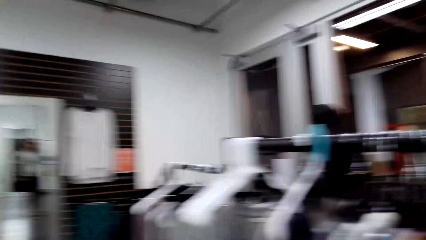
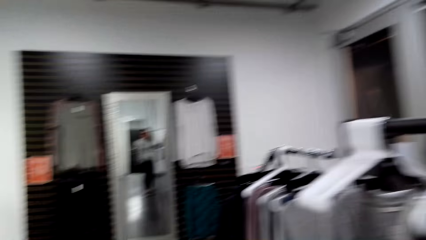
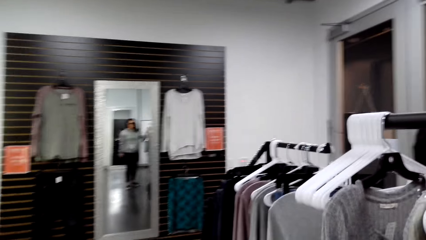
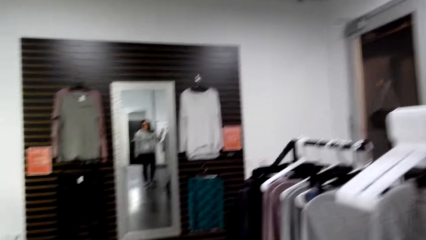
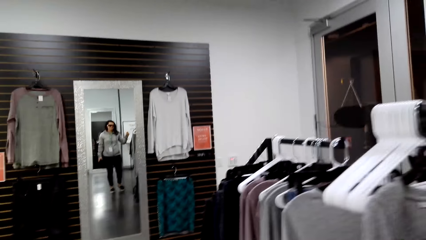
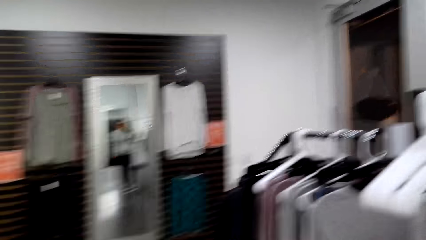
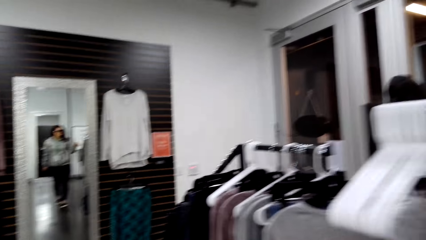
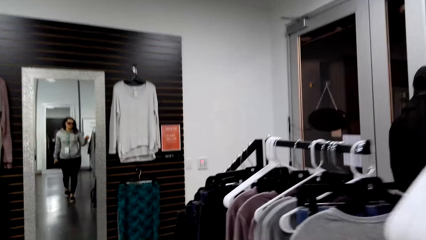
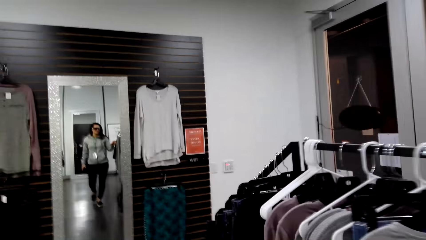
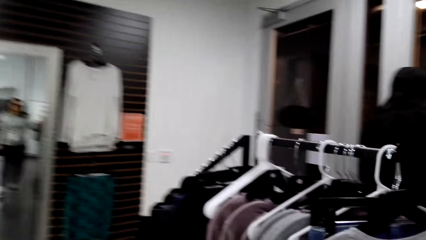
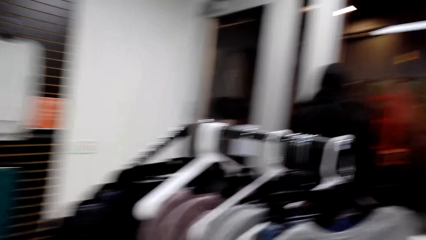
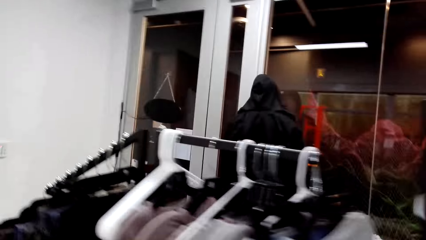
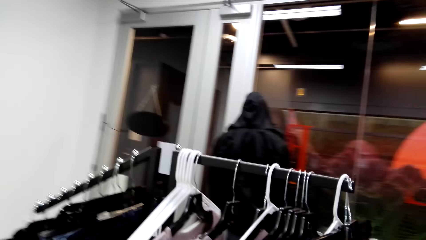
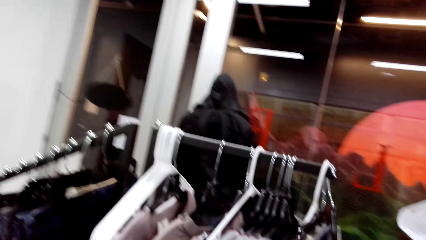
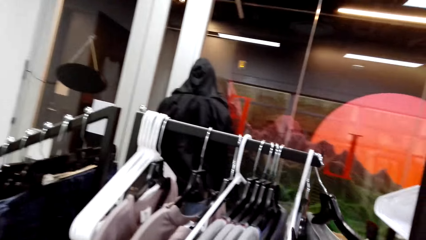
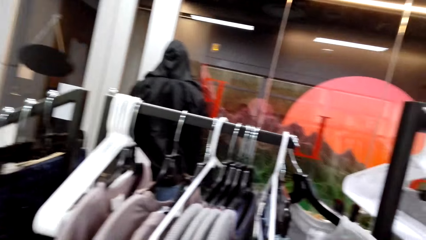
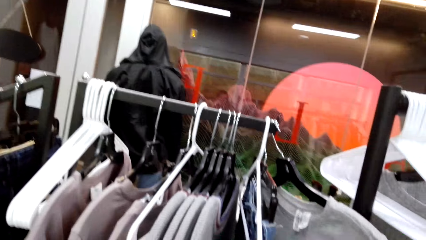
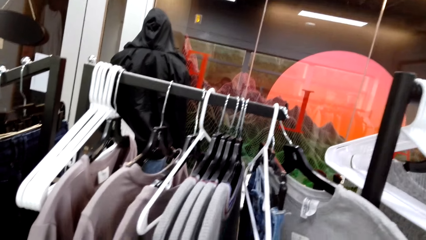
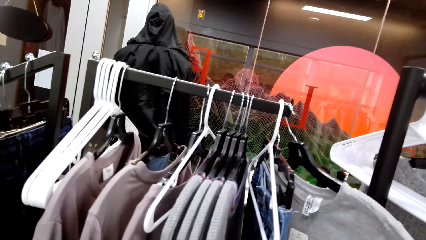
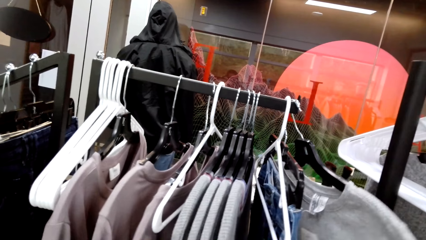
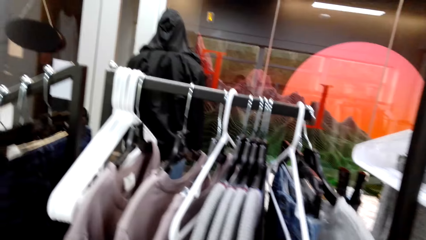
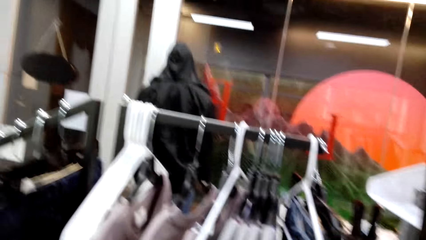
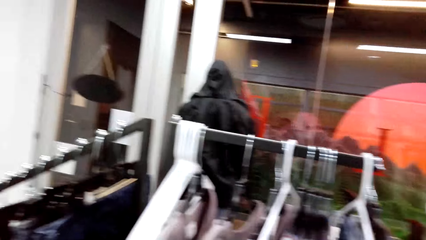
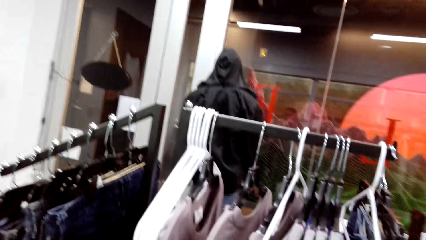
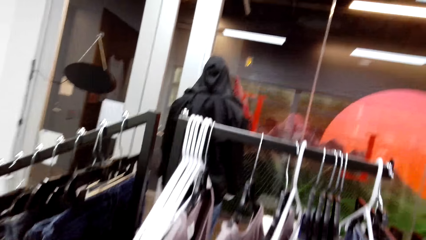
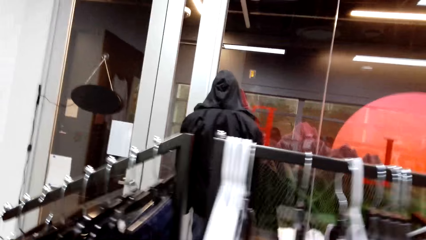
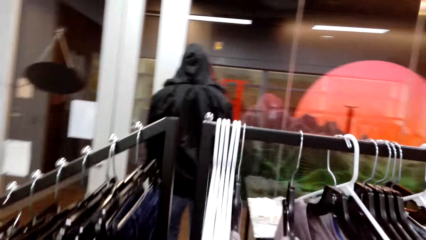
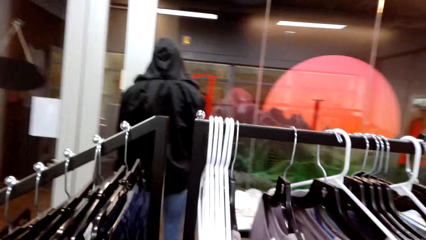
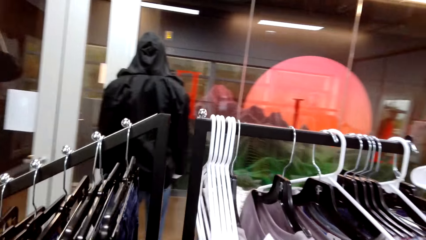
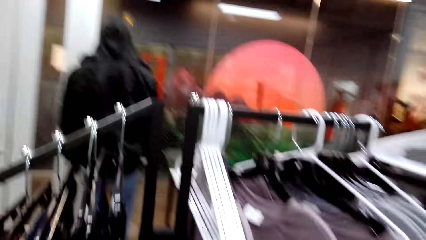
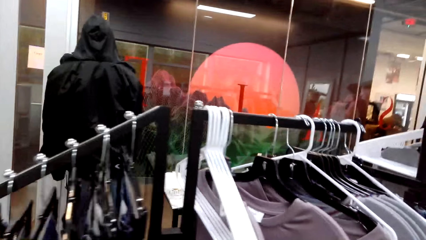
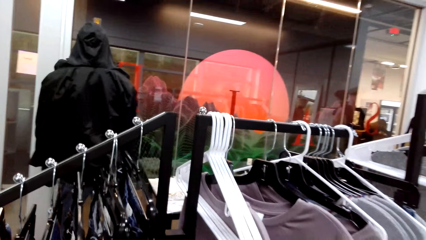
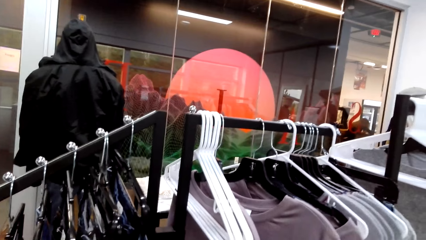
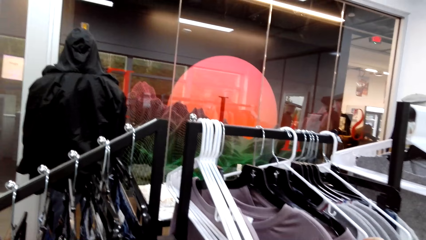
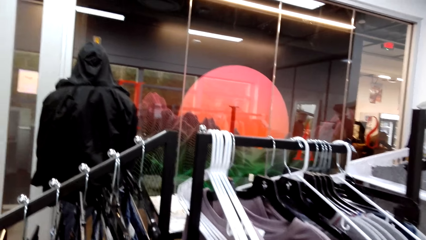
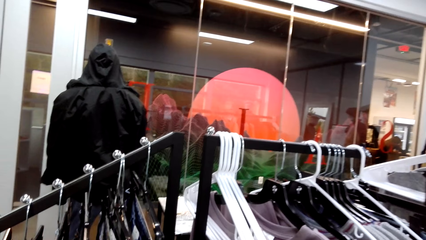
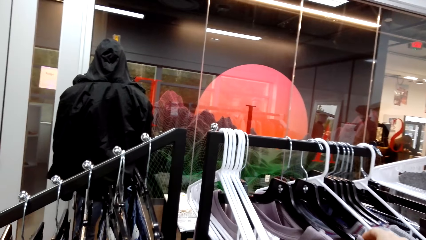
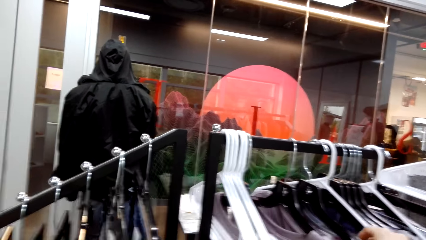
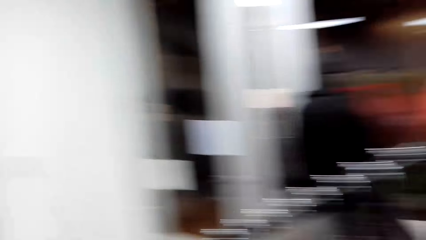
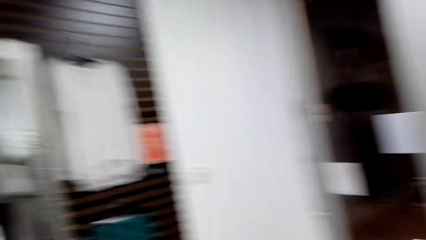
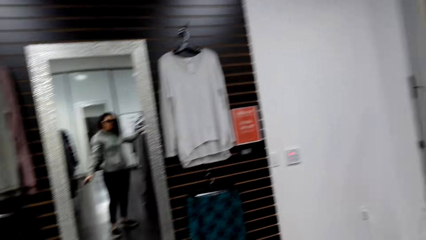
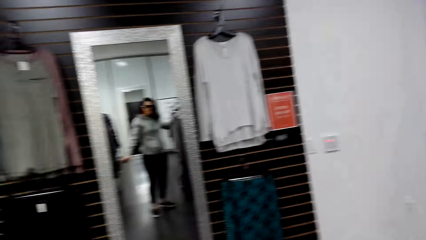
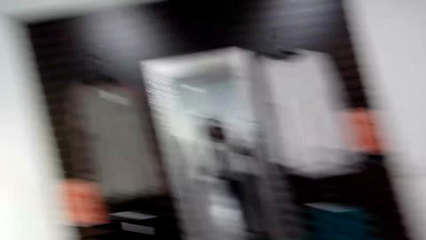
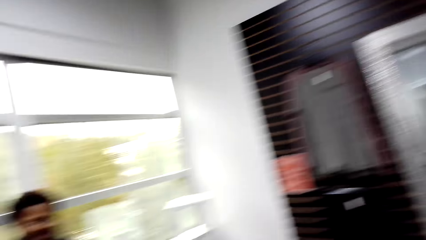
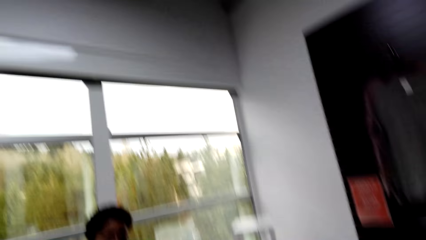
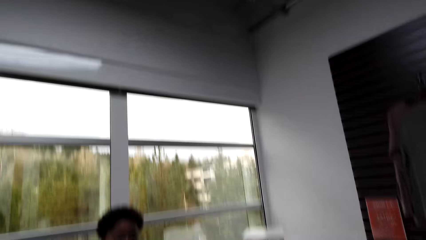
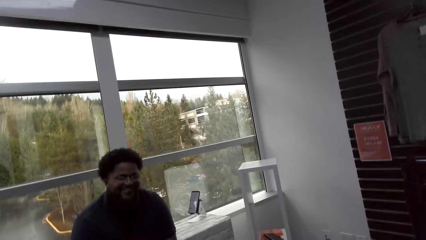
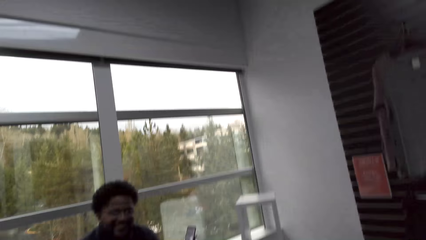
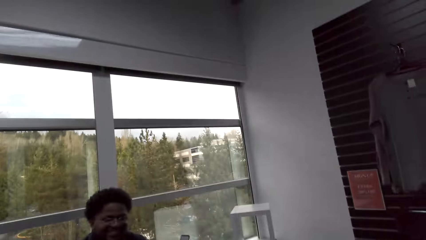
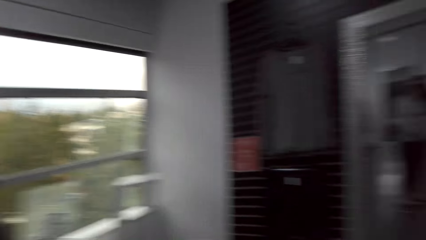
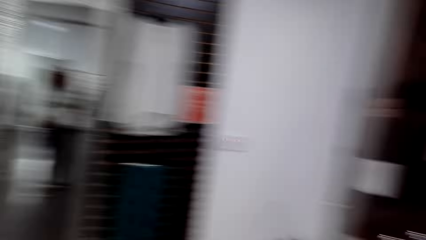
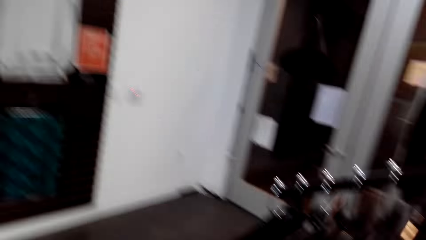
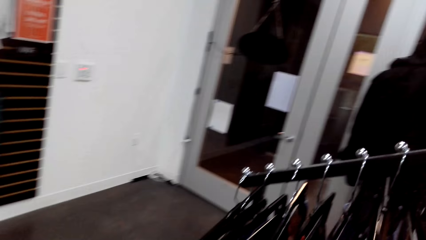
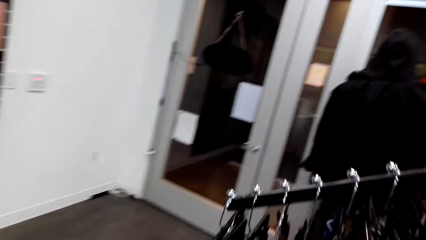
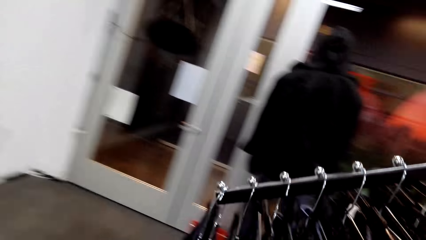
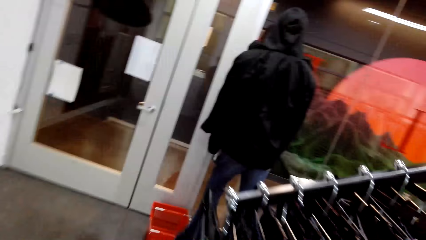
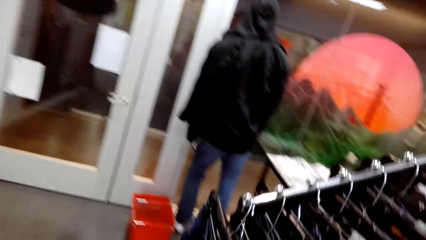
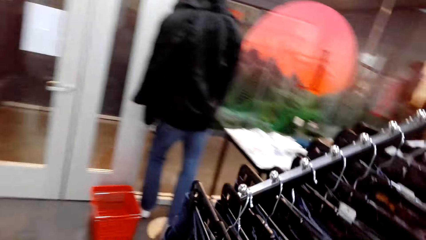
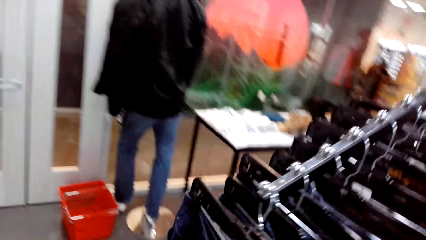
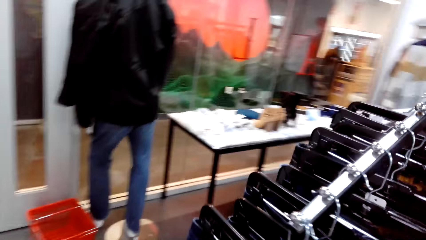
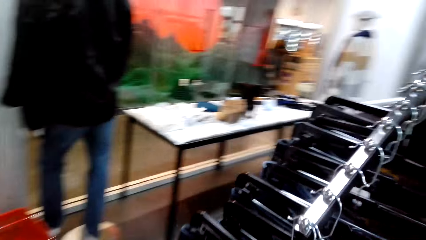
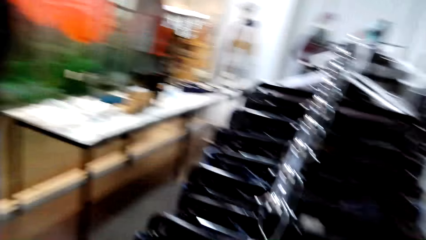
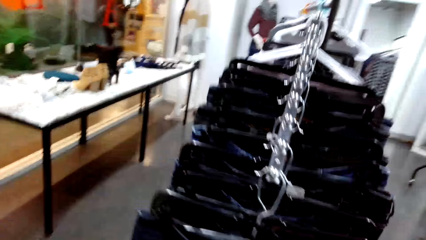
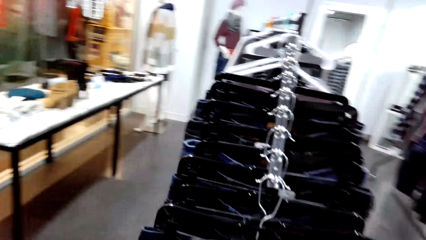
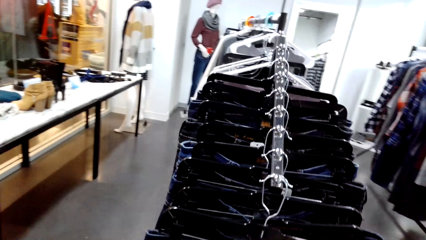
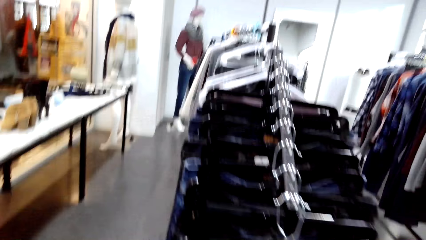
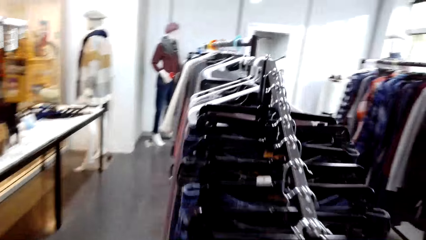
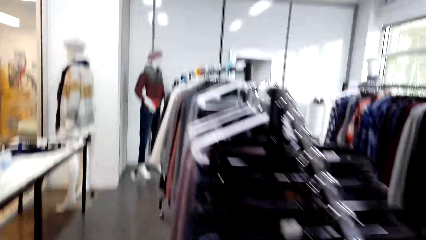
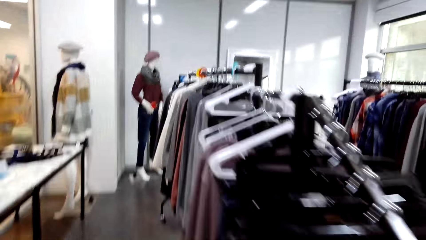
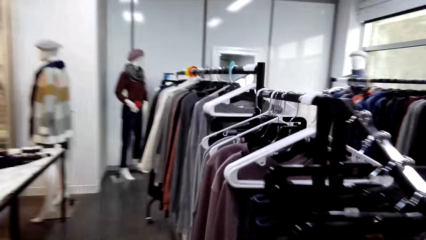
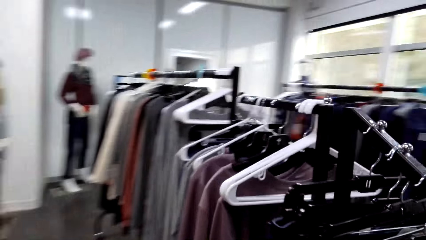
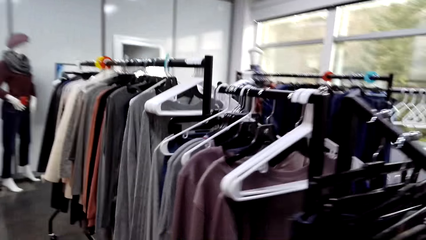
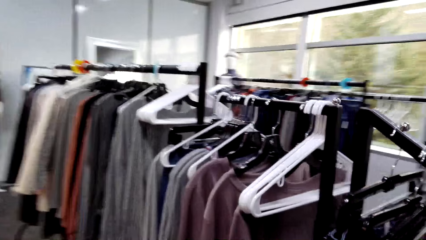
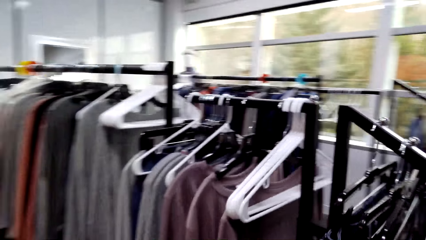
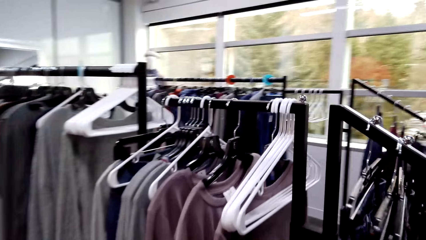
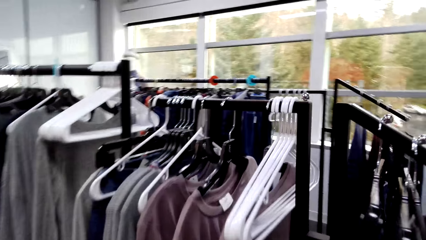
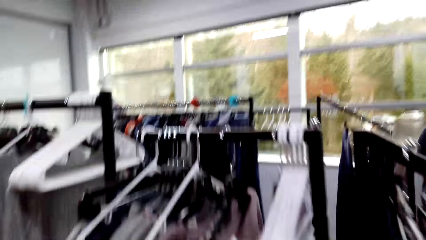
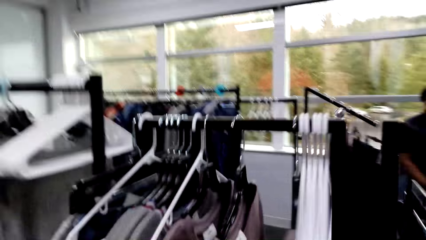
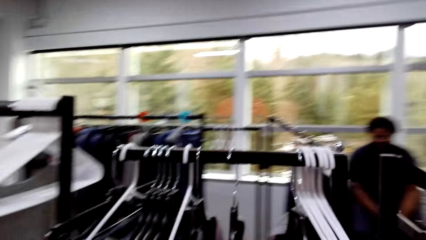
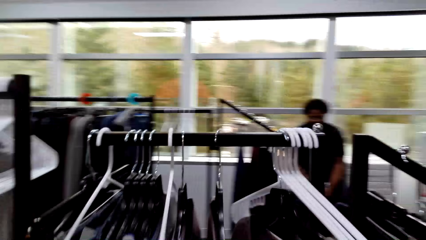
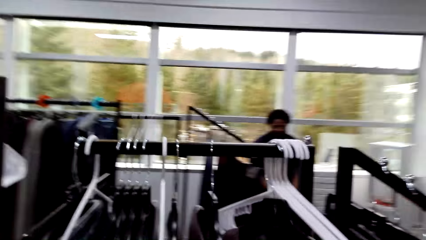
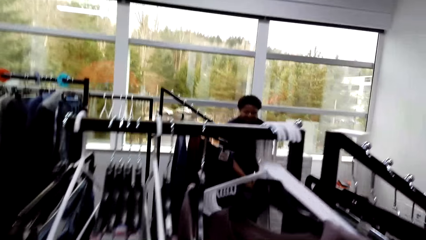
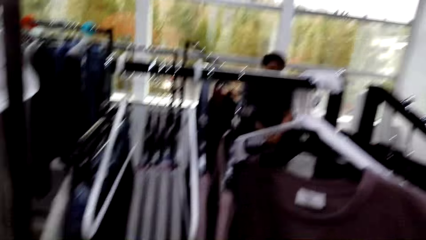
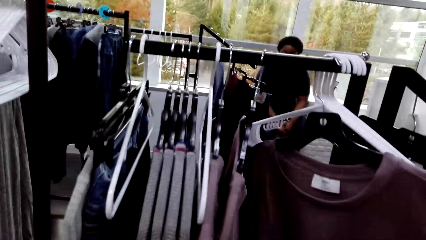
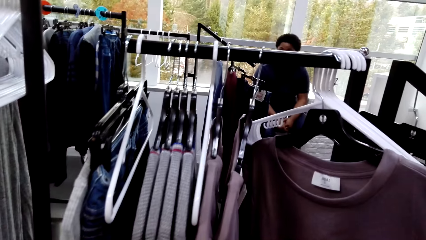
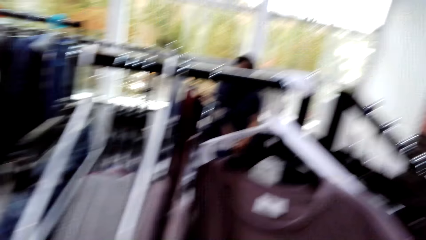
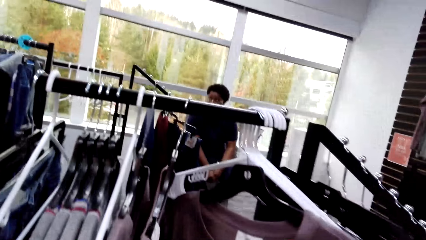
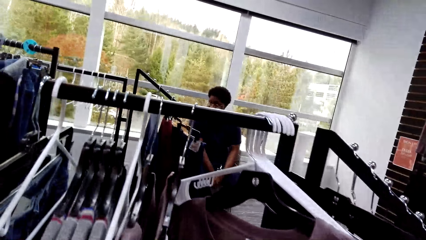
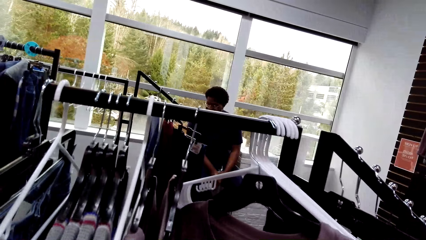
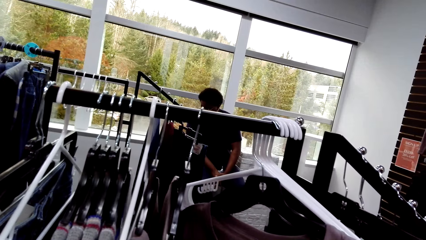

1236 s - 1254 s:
The camera wearer looks around. They look at the mirror. They walk beside the clothes. They hold the cloth. They look at the mirror. They look at a man. They look around the boutique. They walk beside the clothes. They look at the clothes.
